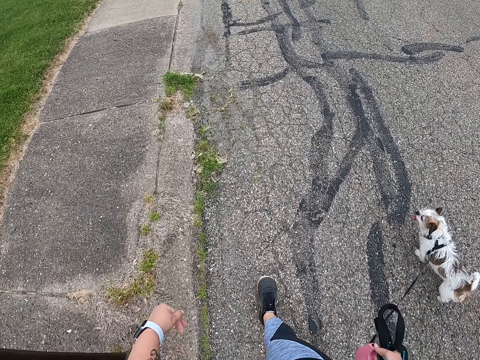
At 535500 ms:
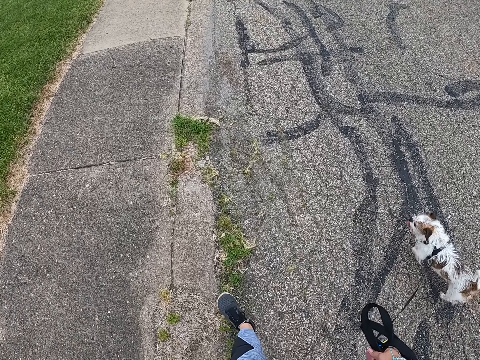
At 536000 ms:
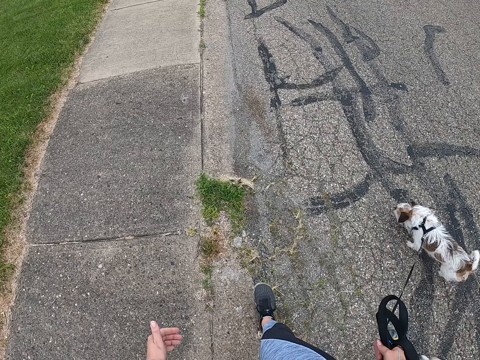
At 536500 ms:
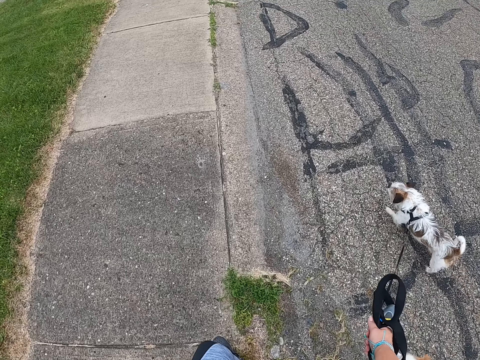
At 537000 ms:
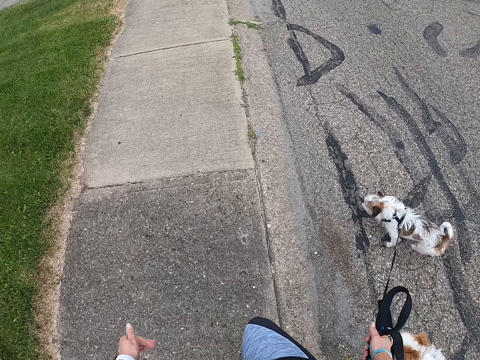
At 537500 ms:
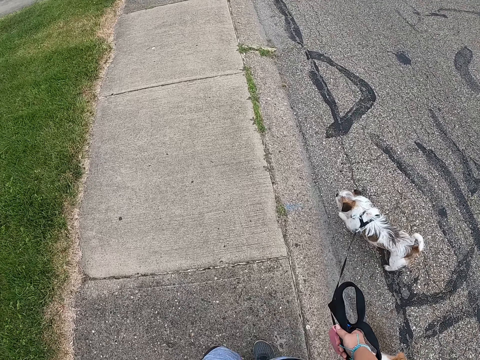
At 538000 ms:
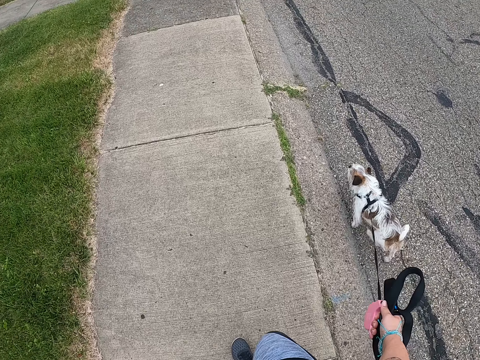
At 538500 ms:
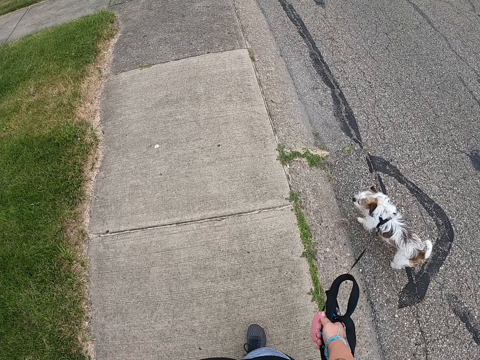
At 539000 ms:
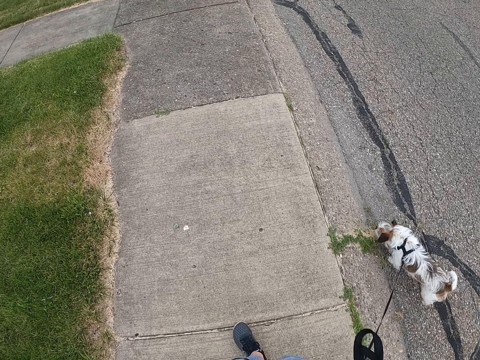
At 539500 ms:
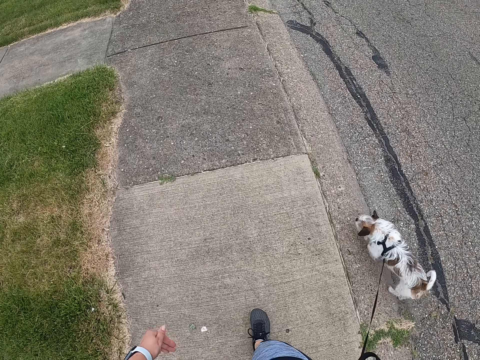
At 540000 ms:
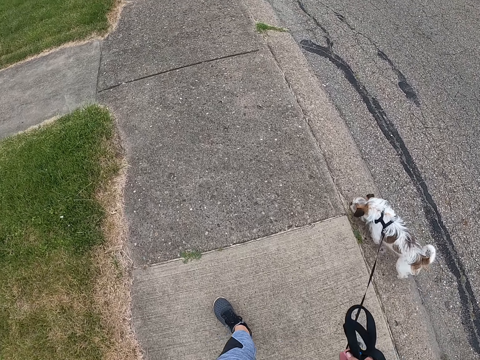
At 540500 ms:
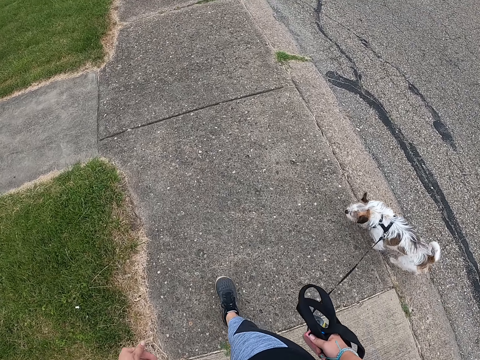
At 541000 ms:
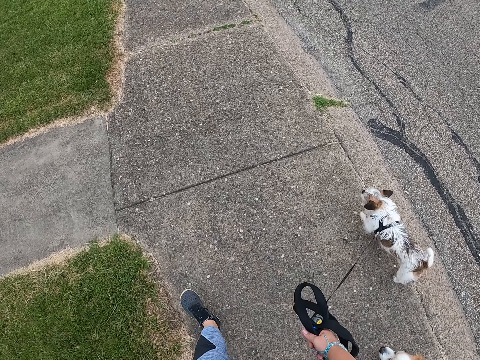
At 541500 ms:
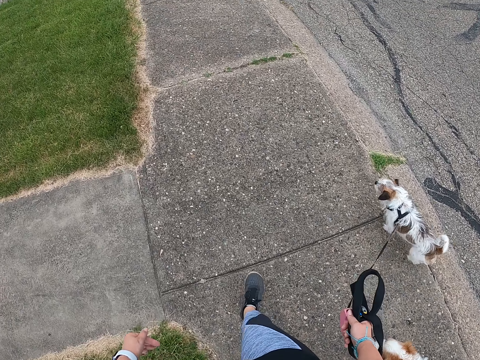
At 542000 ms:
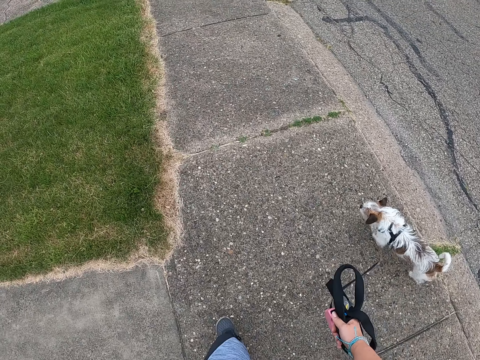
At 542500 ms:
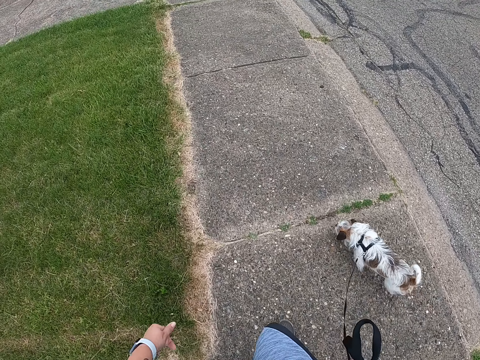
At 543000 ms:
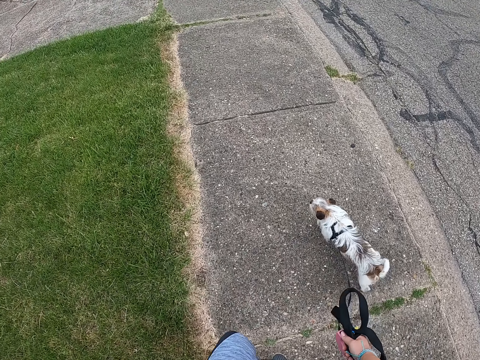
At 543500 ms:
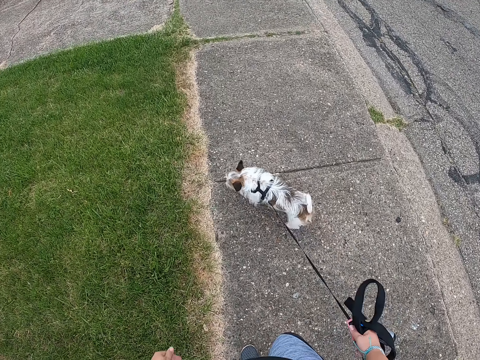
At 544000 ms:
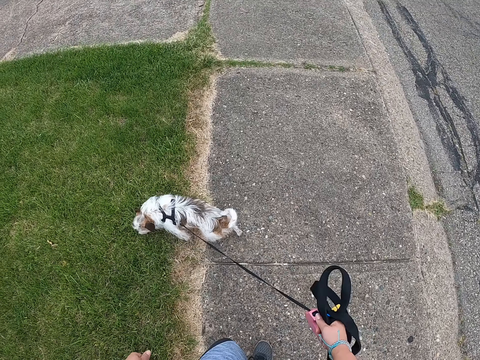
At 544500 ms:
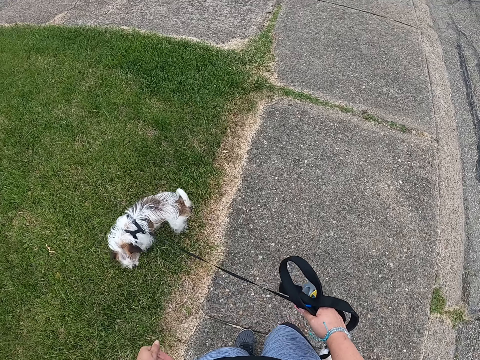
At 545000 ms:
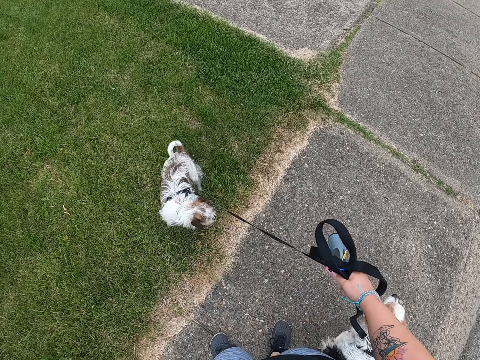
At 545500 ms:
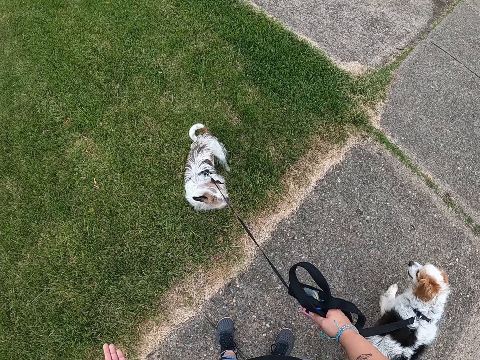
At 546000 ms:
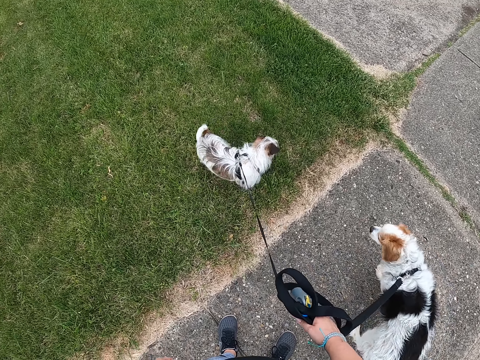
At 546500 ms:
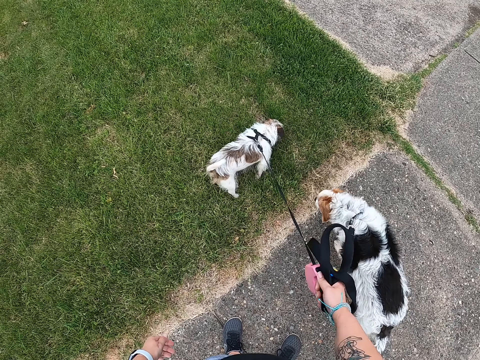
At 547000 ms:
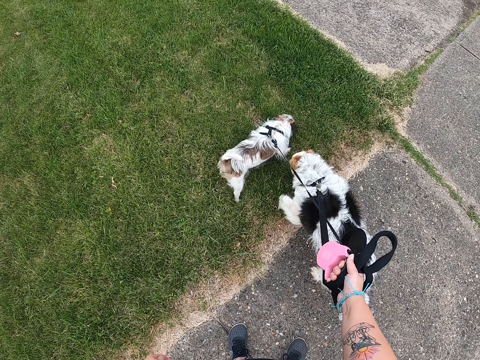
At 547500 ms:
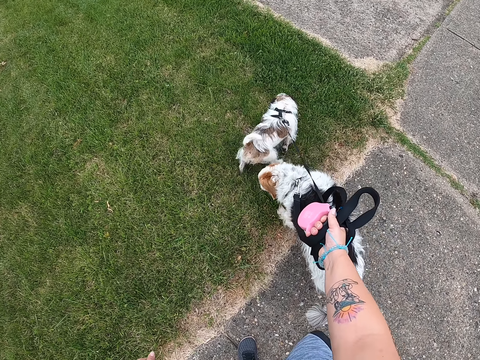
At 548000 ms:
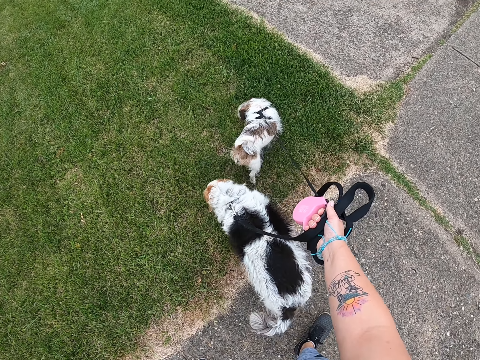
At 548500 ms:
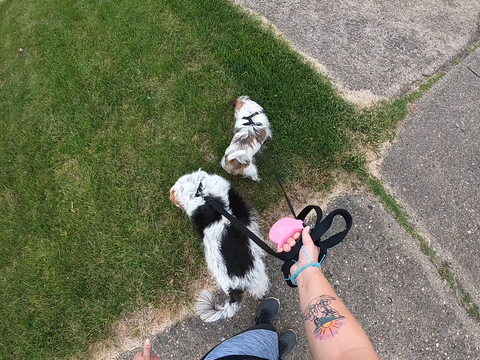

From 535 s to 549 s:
The camera wearer walks a dog onto the lawn. The dog sniffs the lawn. The camera wearer pulls a leash with her right hand. Another dog sniffs the lawn. The camera wearer stops.

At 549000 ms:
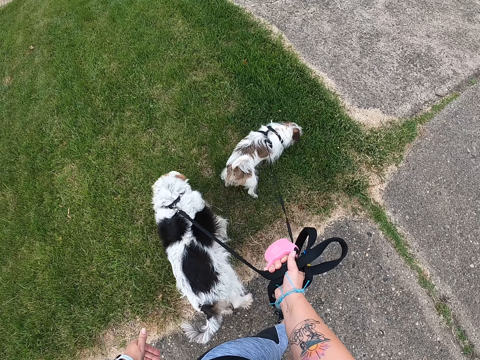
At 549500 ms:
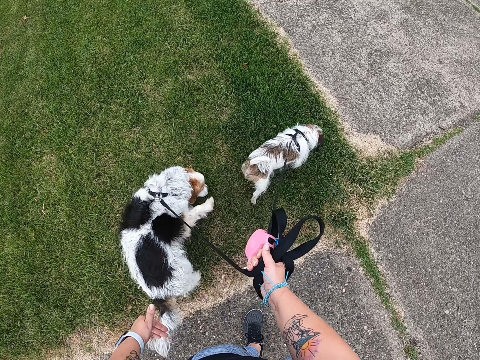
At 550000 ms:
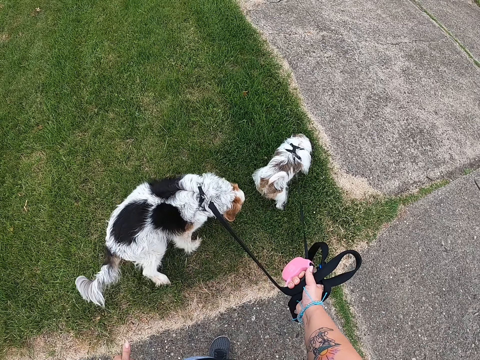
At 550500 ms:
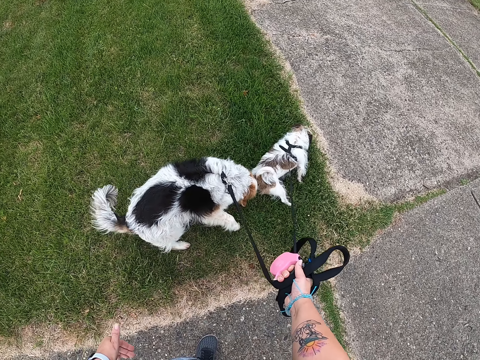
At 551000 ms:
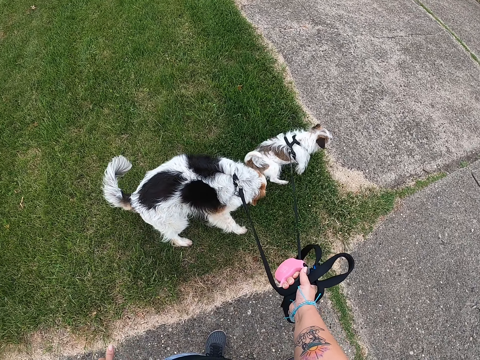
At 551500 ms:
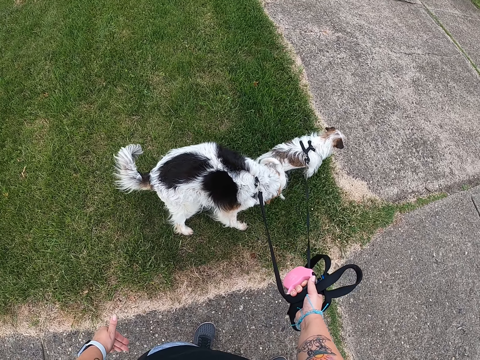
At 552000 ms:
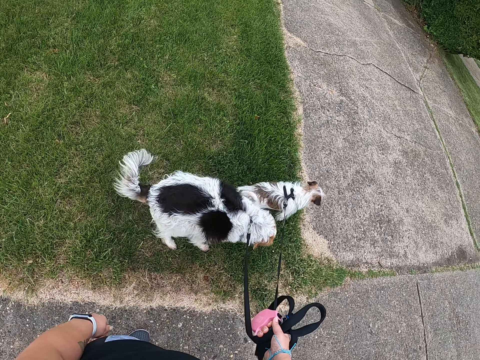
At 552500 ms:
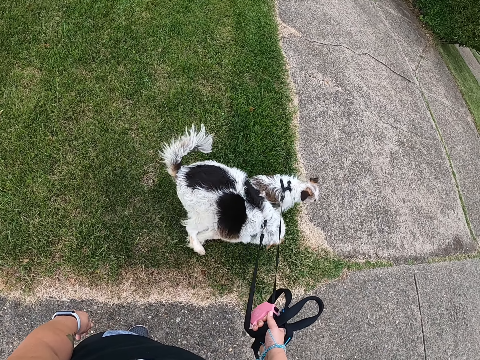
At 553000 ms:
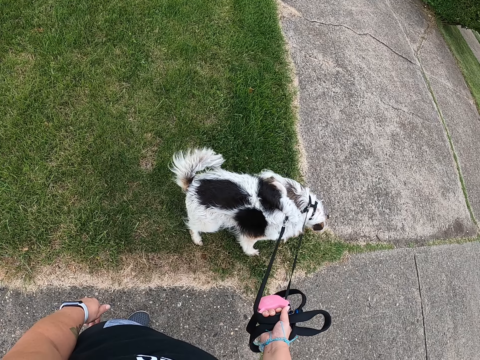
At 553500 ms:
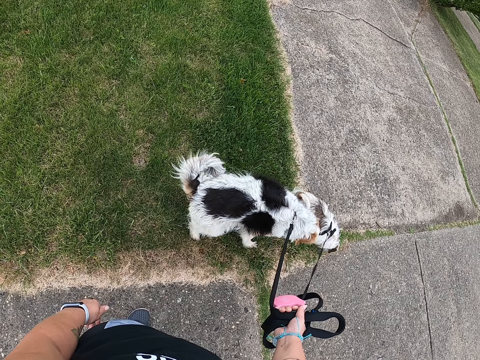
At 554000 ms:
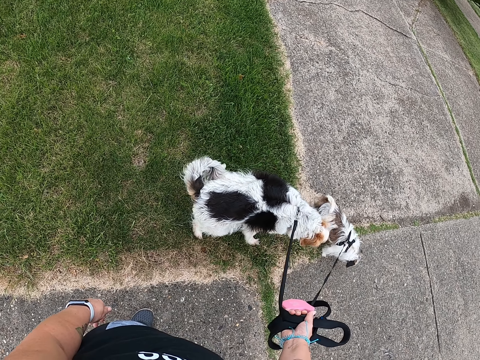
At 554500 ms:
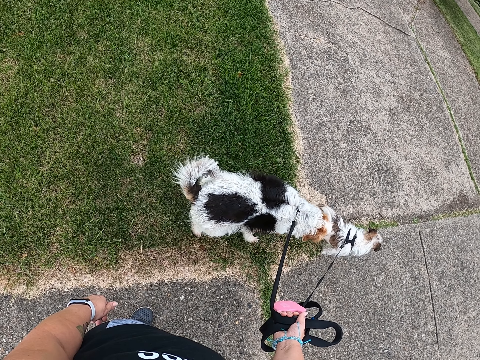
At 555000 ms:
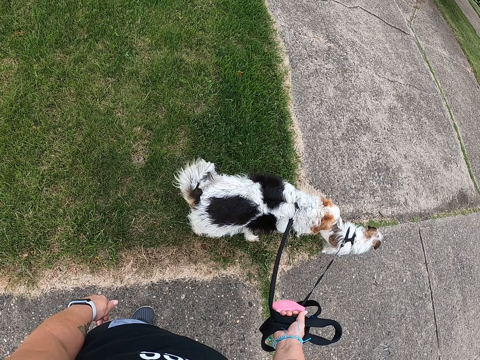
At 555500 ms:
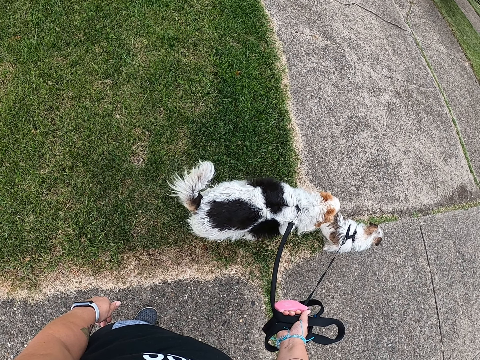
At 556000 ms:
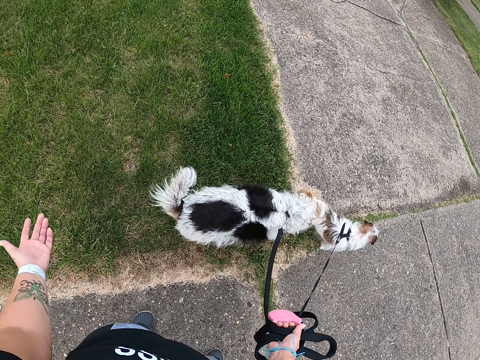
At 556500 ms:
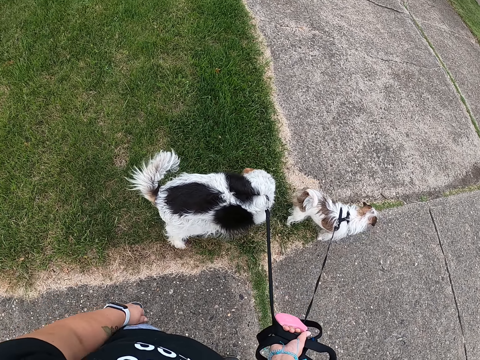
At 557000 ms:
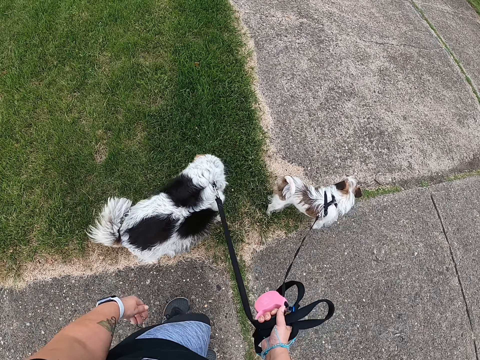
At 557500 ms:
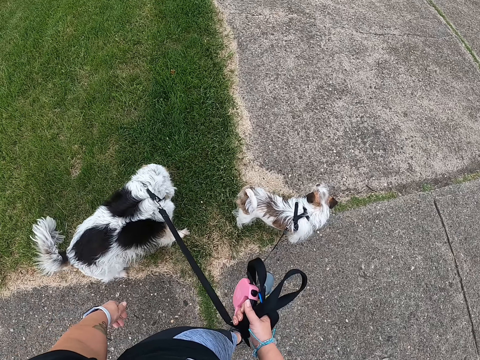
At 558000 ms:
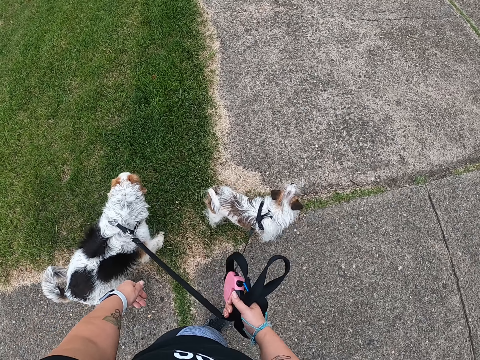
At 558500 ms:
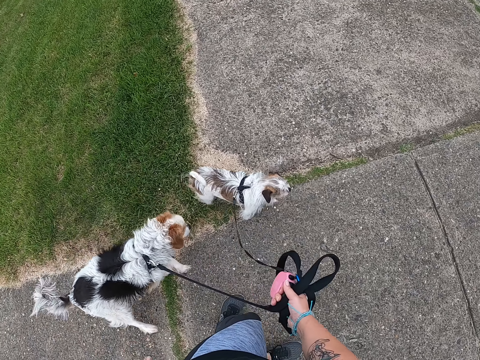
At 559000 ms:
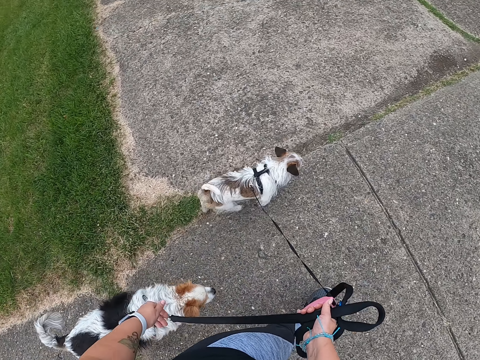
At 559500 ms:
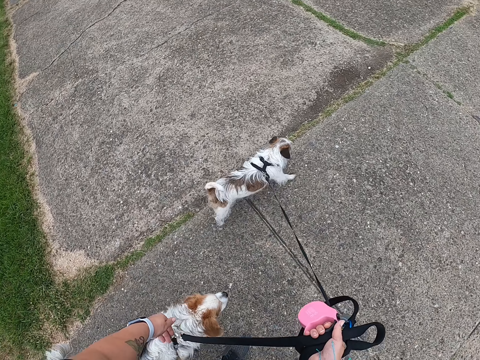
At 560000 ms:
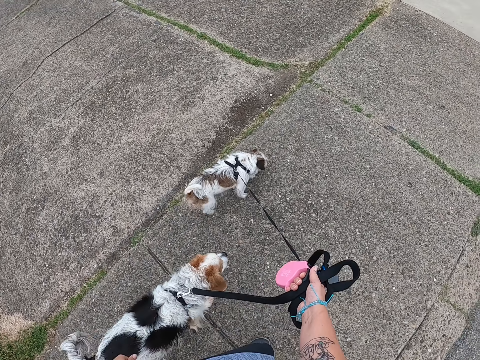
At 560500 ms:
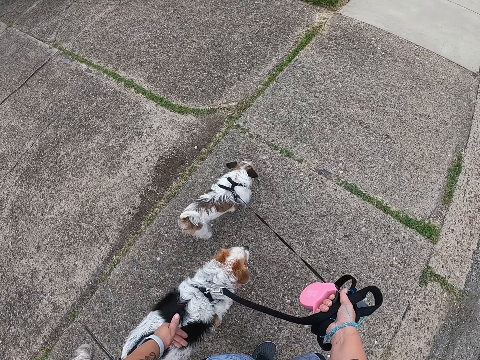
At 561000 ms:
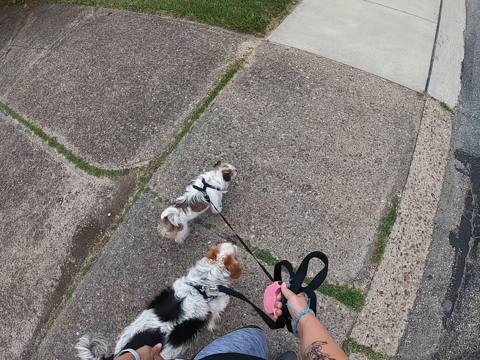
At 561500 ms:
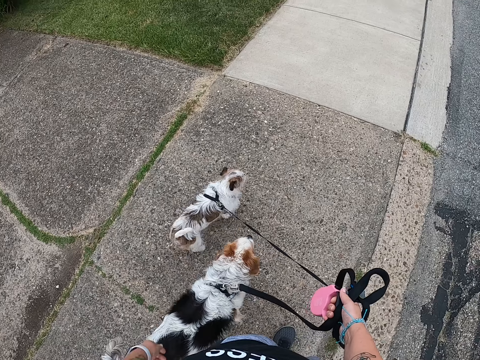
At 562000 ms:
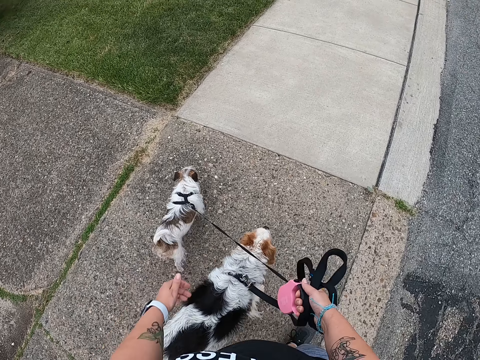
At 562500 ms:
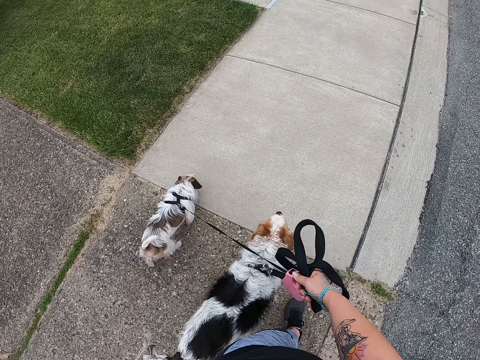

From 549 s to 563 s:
The dogs try pooping on the lawn. The camera wearer looks at the dogs. She gestures. She walks the dogs off the lawn. She pulls a leash with her right hand. She continues walking the dogs on the sidewalk.
